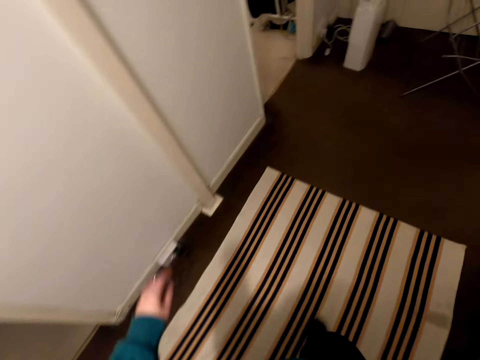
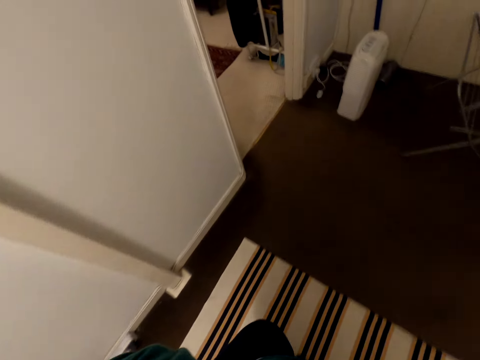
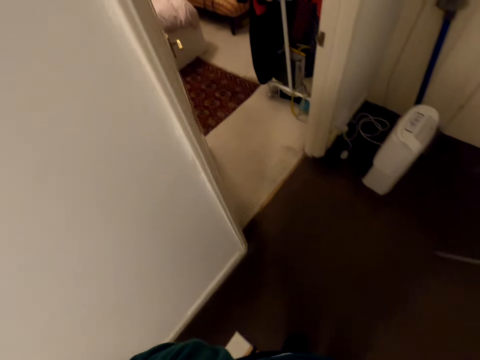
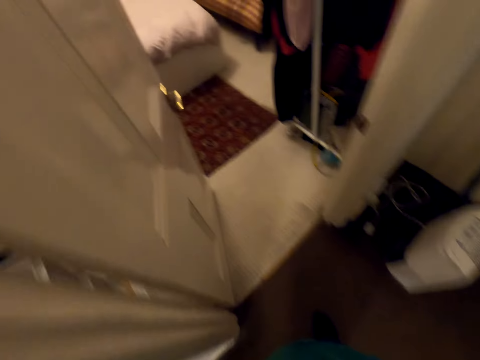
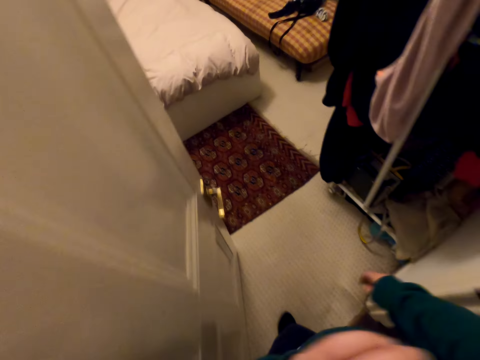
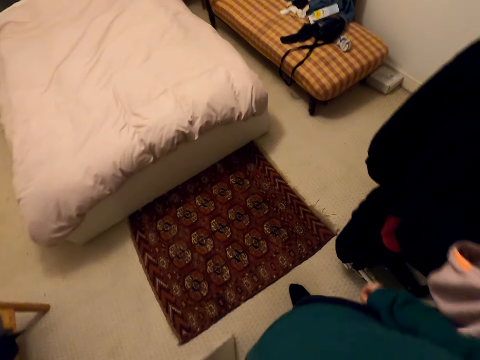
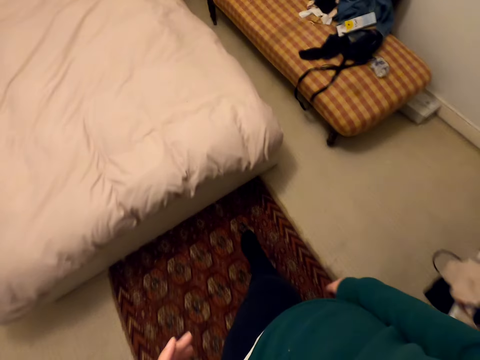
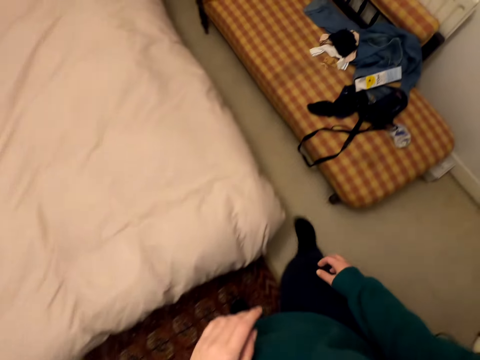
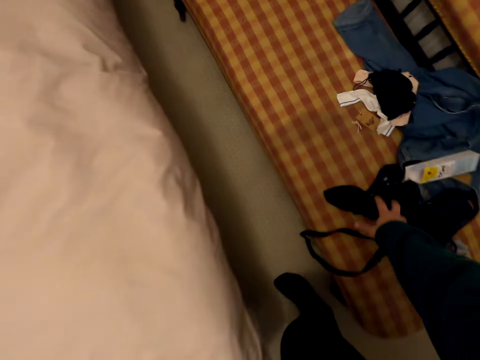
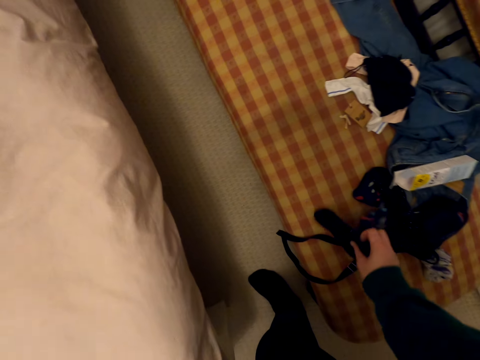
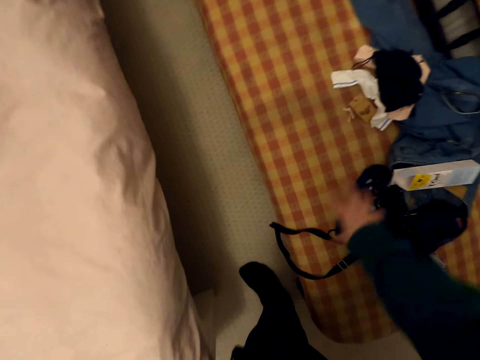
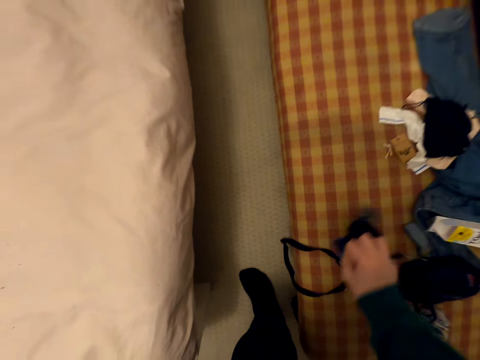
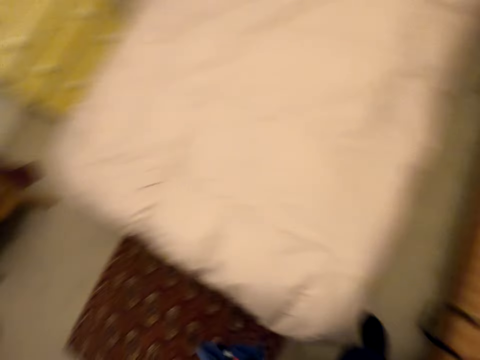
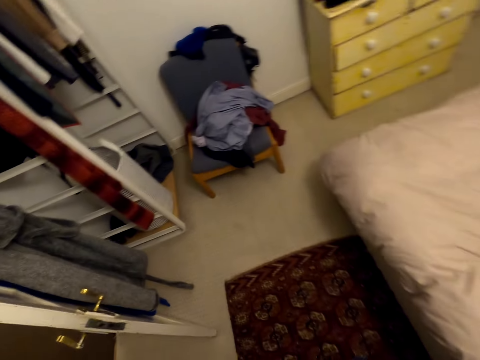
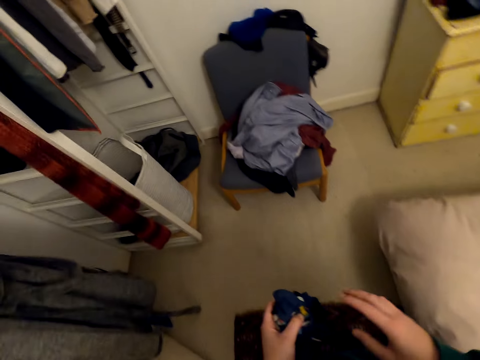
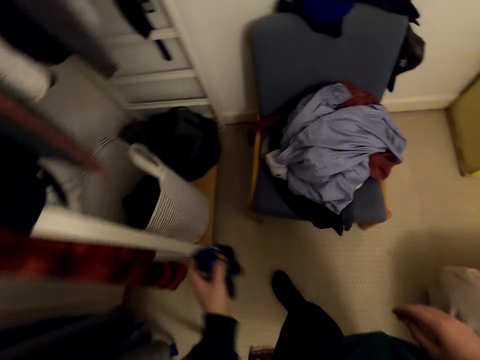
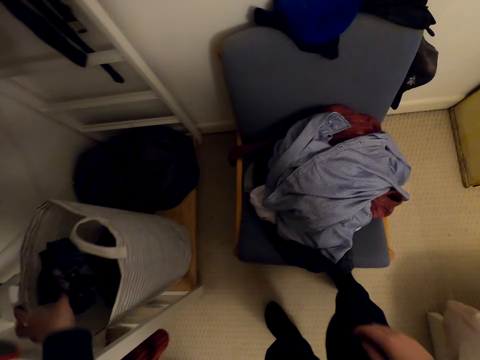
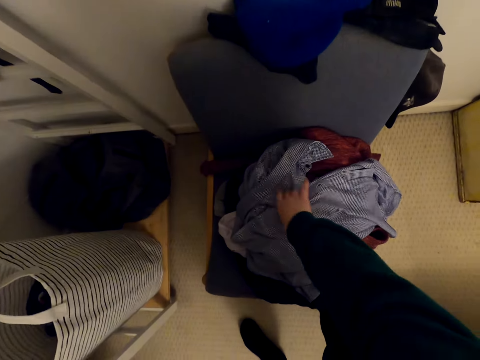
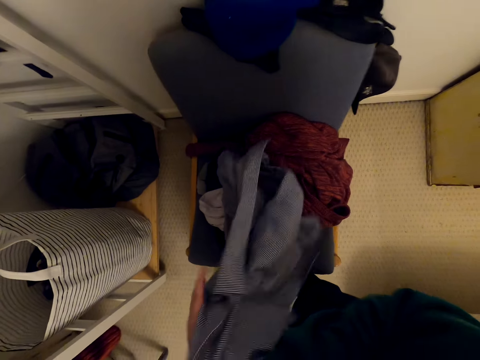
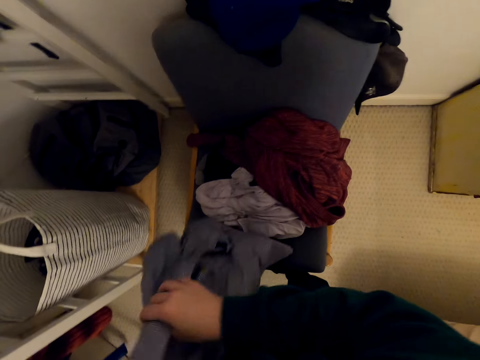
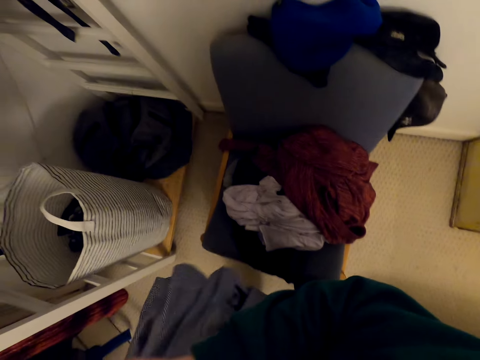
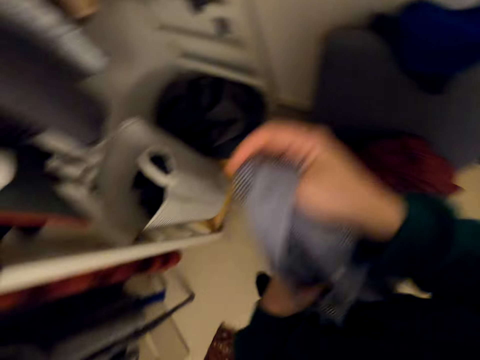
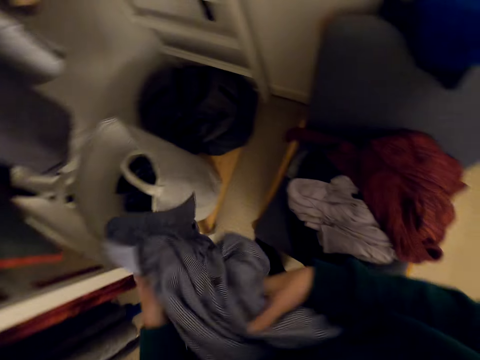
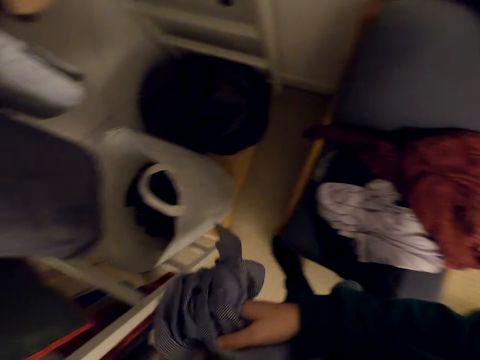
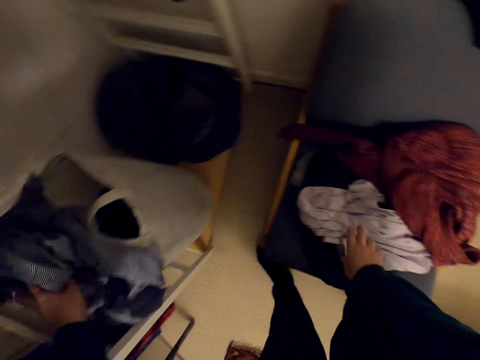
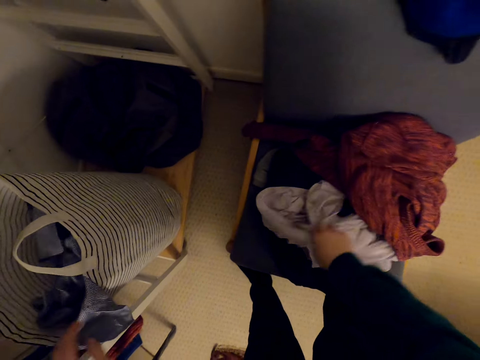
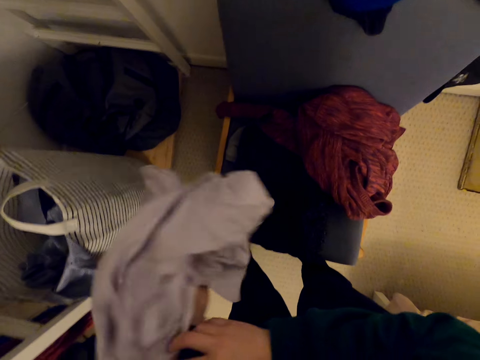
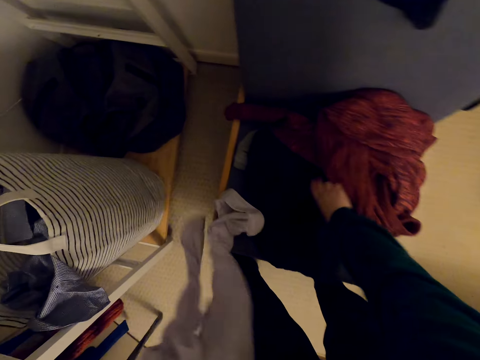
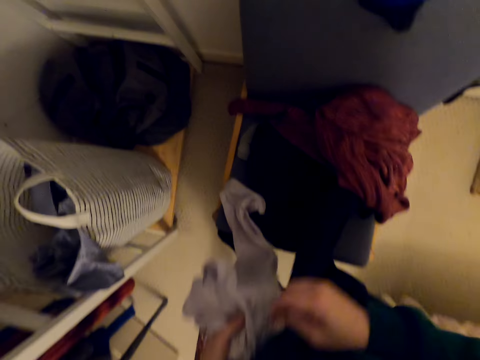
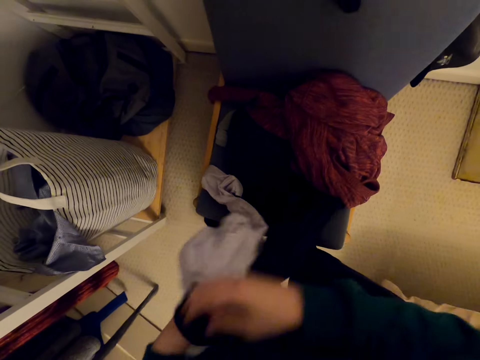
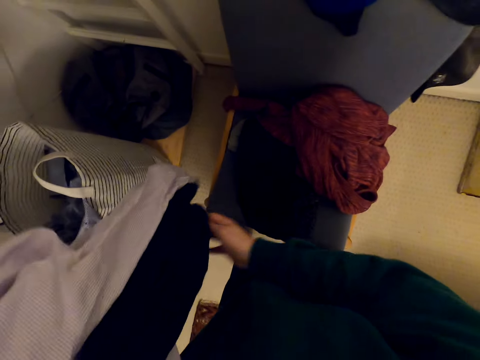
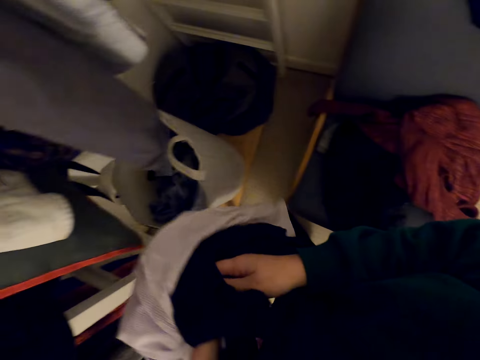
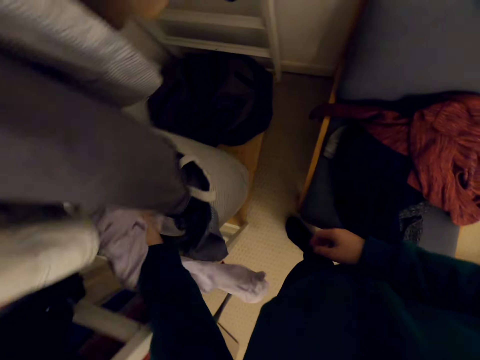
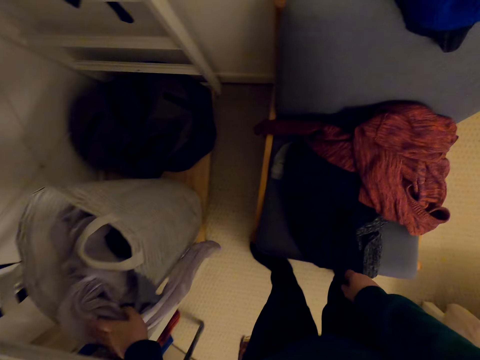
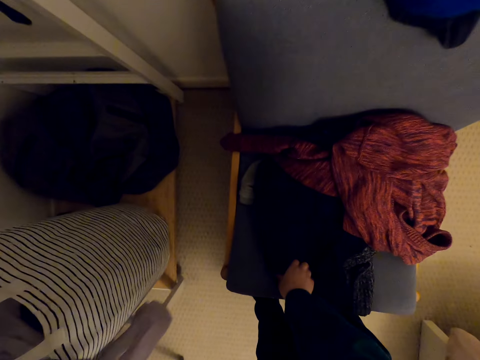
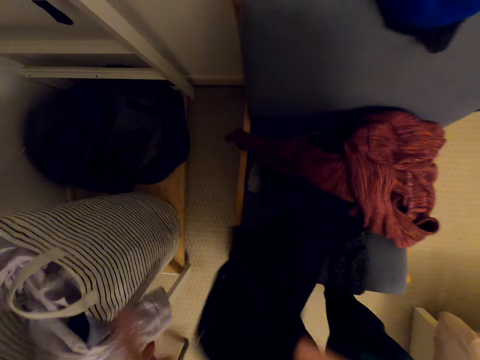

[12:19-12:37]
The camera wearer lifts the hand. They pick the socks on the chair. They hold the socks and walk to the basket. They move around. They put the socks in the basket. They pick the cloth from the chair. They fold the cloth and put the cloth in the basket. They pick the cloth, hold the cloth and pick the cloth. They hold the clothes and put the clothes in the basket. They pick the cloth.

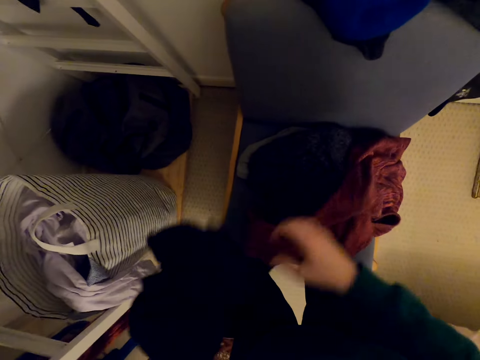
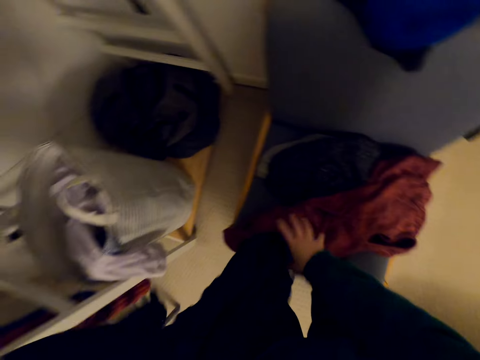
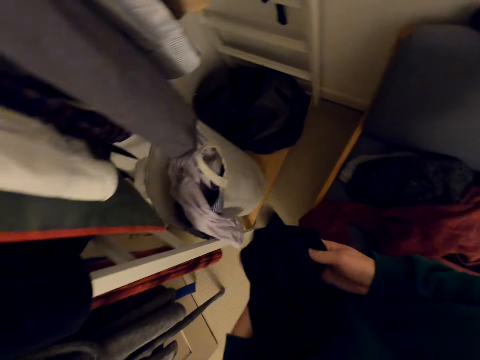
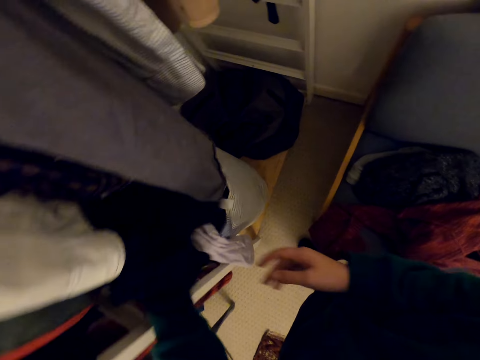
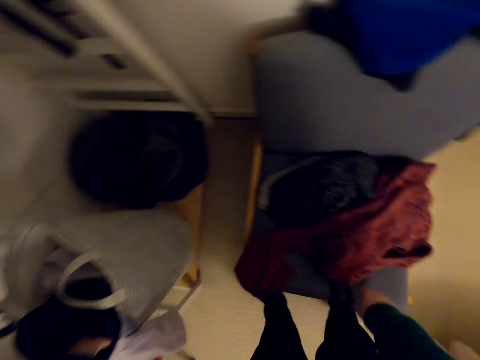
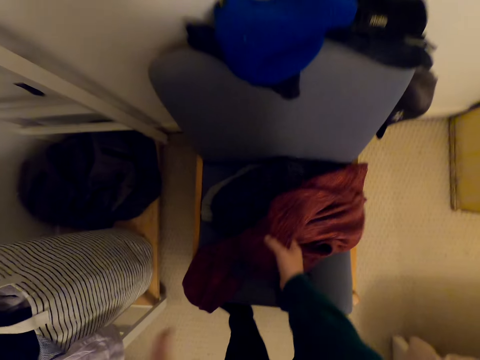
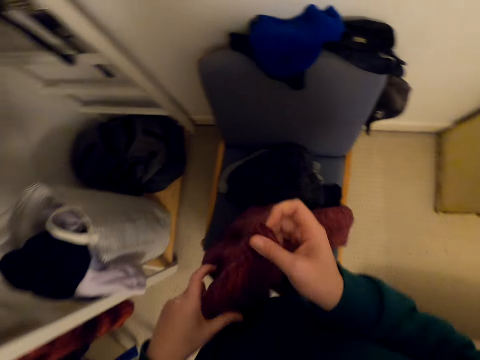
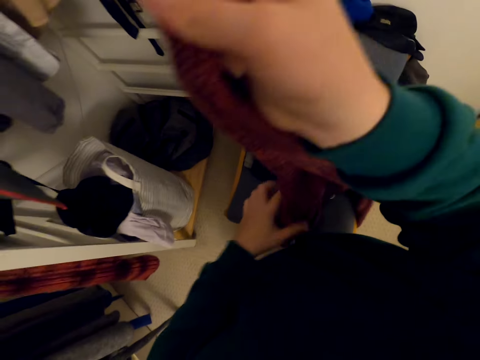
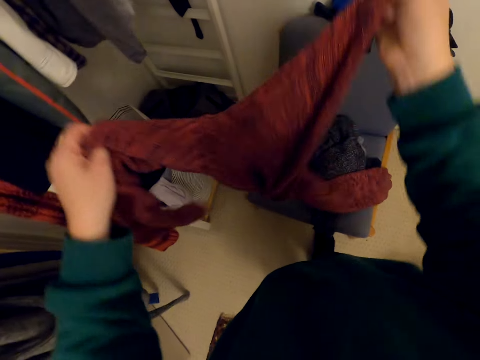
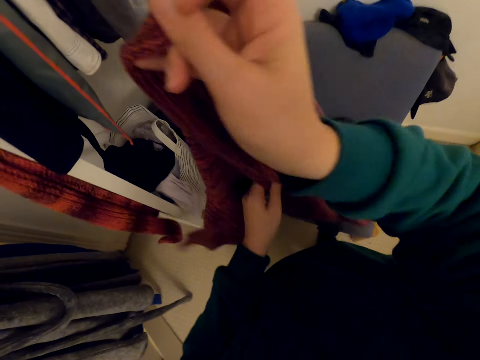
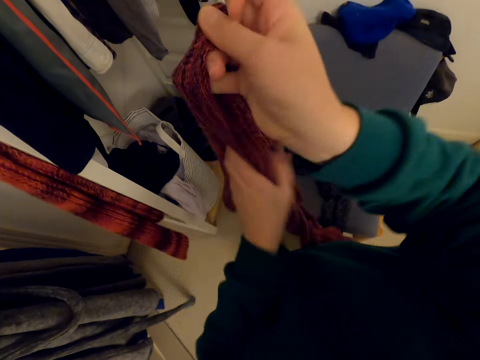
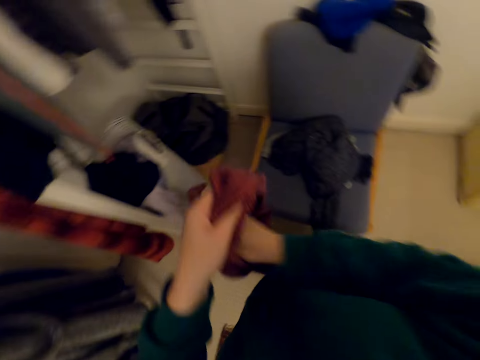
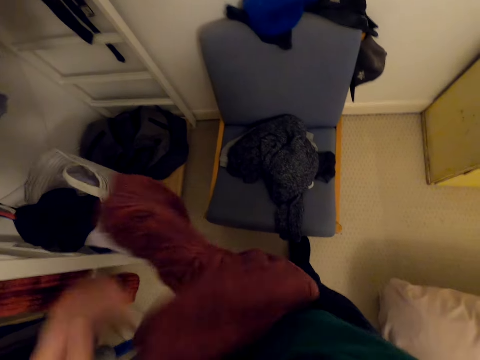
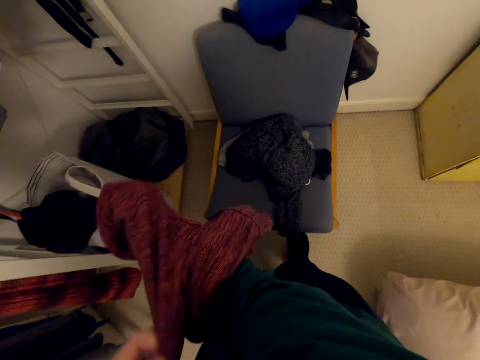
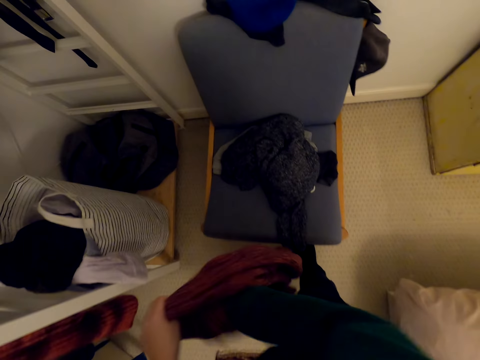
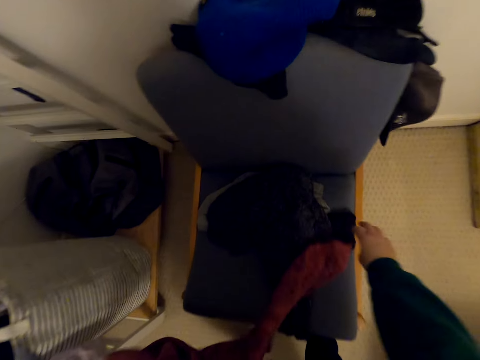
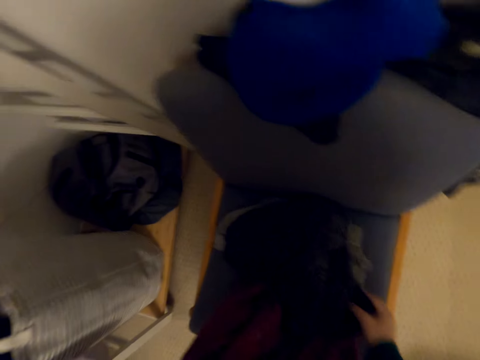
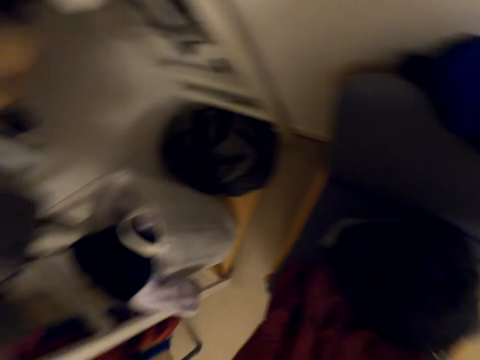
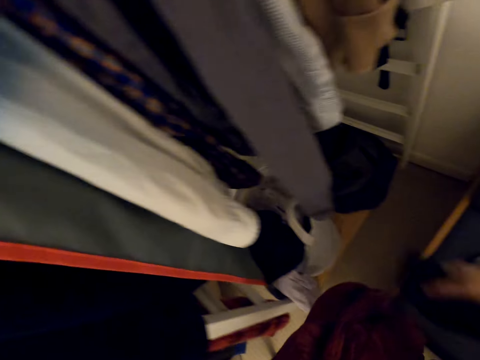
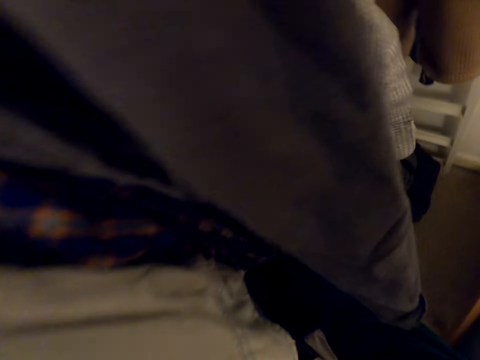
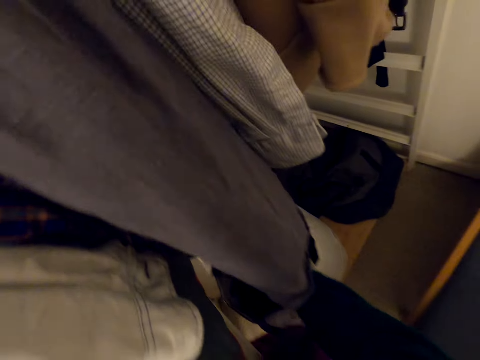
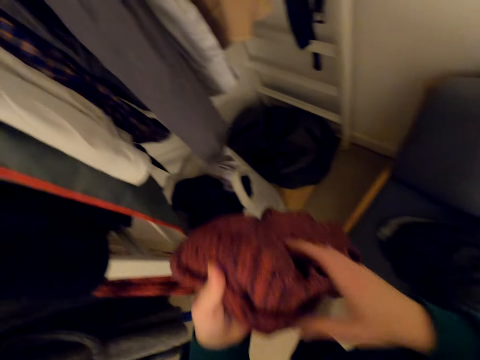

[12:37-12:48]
The camera wearer holds the cloth and puts the cloth in the basket. They pick the sweater, hold the sweater and turn the sweater. They pick the cloth and put the cloth in the basket.
